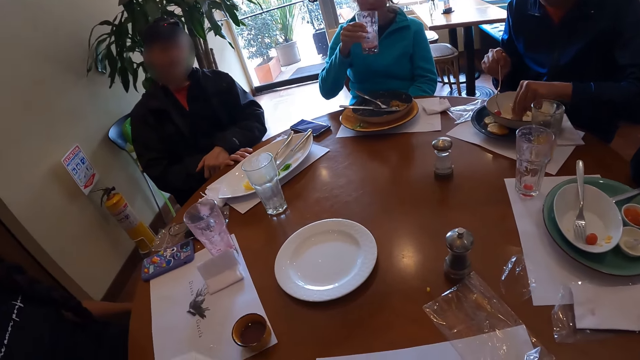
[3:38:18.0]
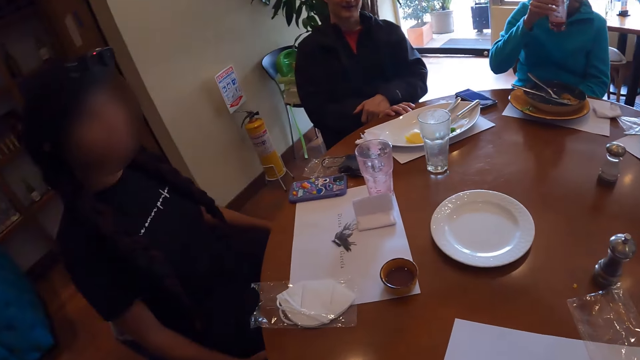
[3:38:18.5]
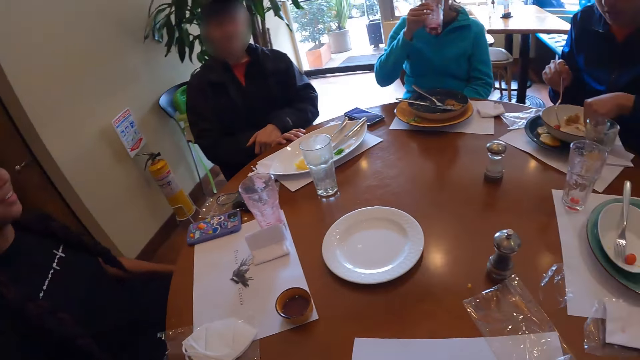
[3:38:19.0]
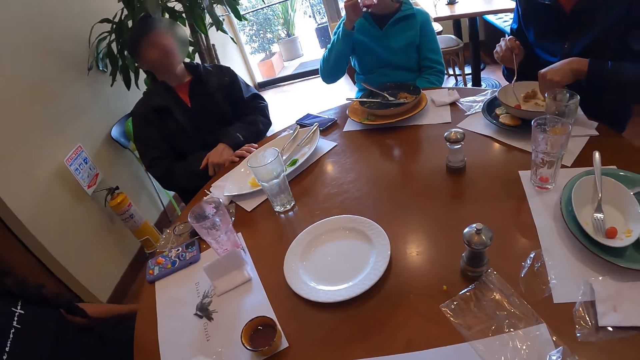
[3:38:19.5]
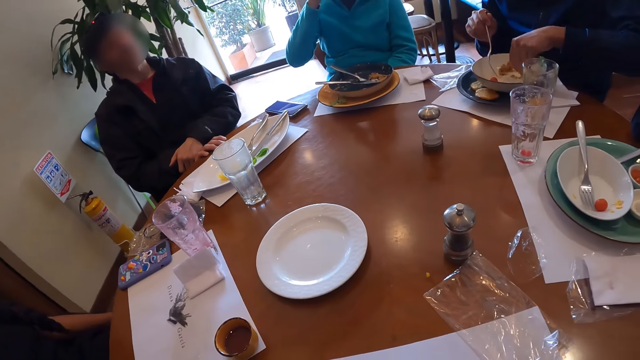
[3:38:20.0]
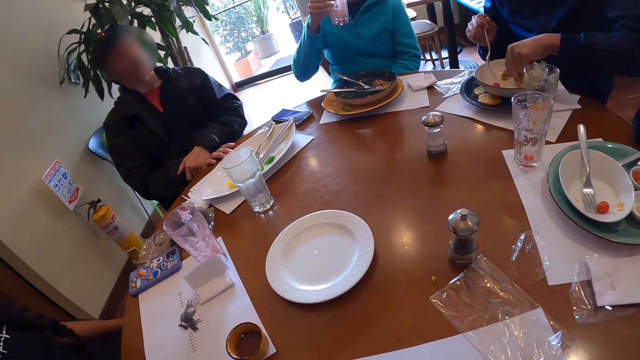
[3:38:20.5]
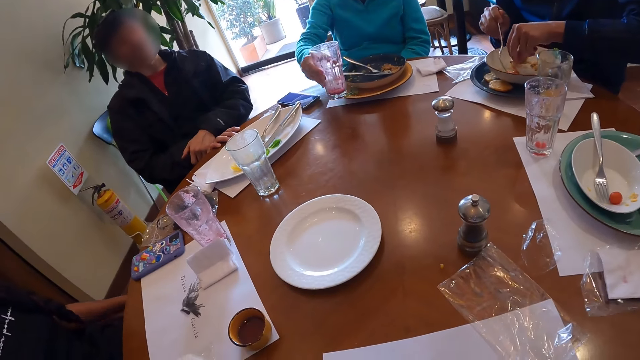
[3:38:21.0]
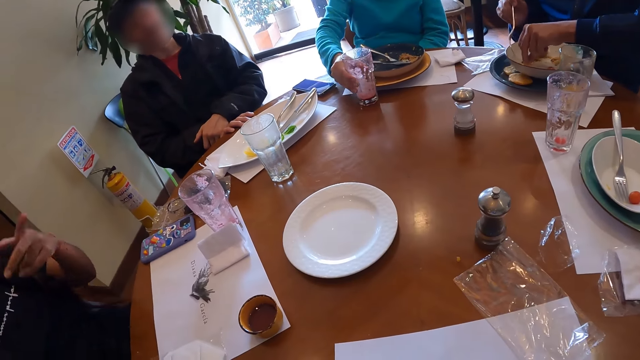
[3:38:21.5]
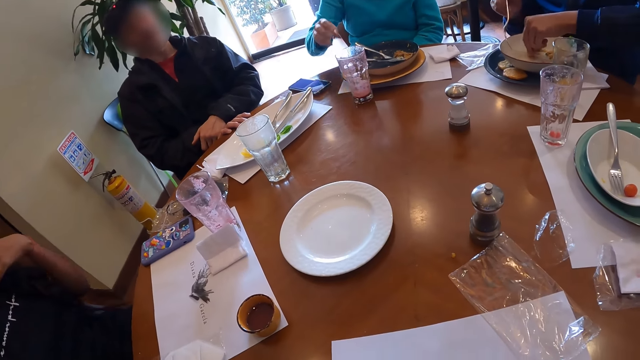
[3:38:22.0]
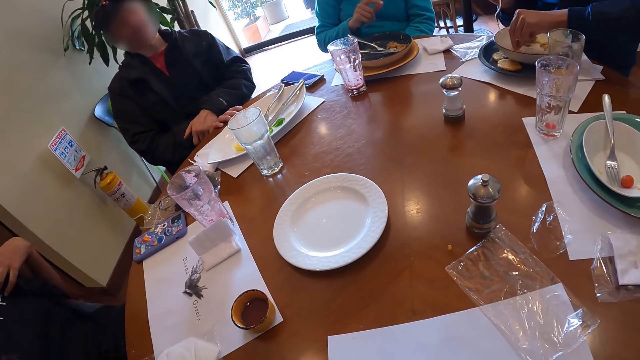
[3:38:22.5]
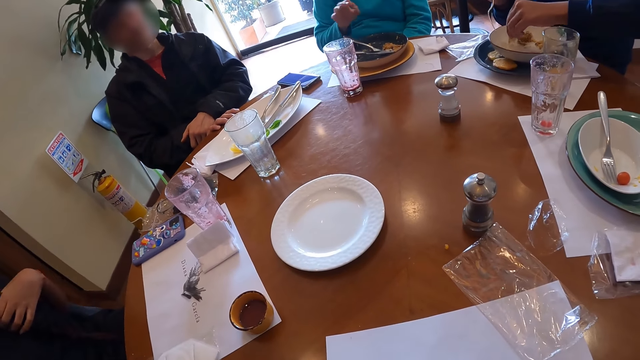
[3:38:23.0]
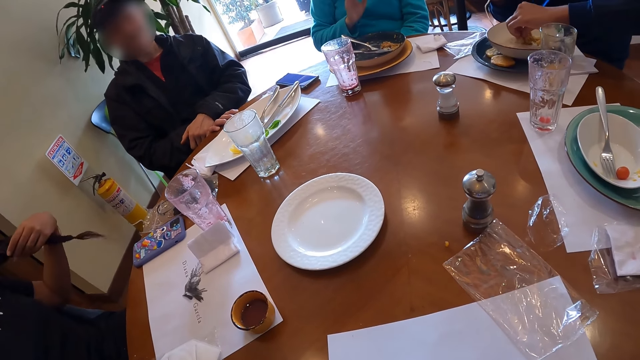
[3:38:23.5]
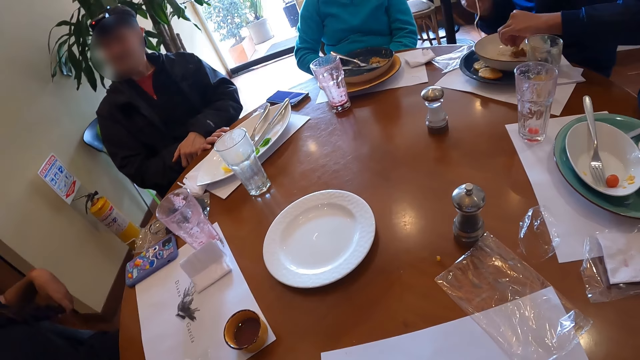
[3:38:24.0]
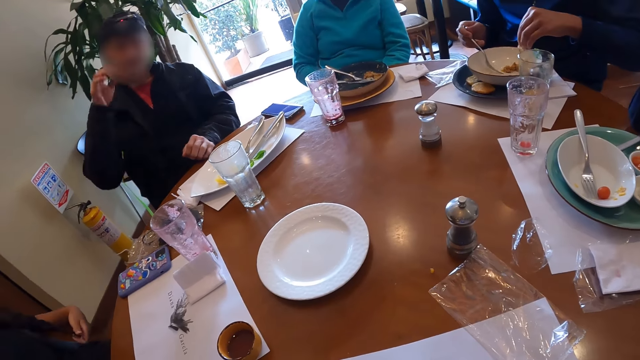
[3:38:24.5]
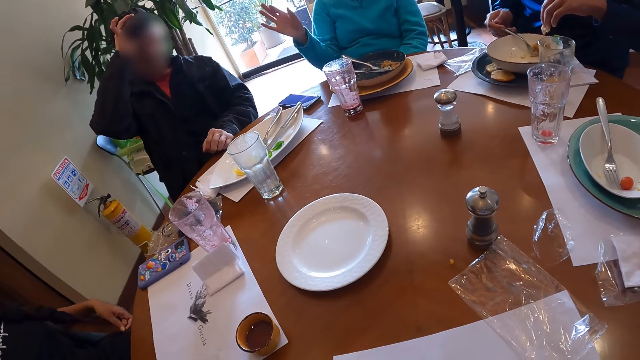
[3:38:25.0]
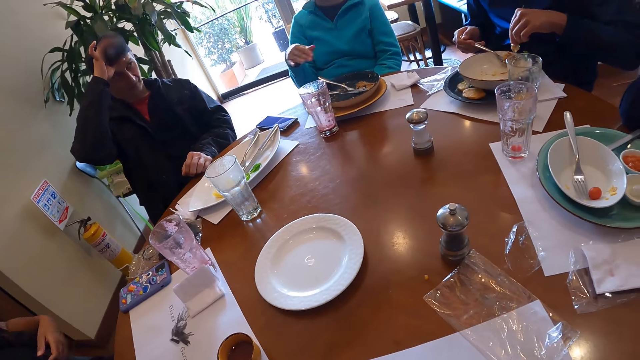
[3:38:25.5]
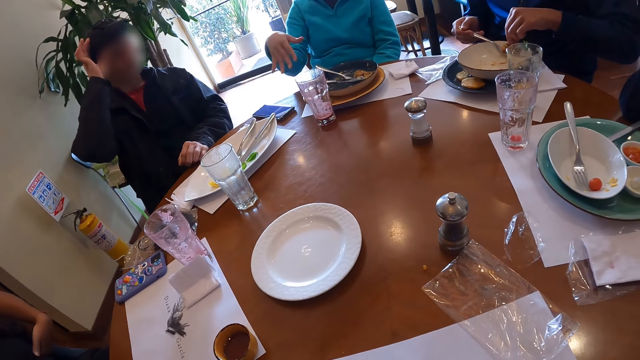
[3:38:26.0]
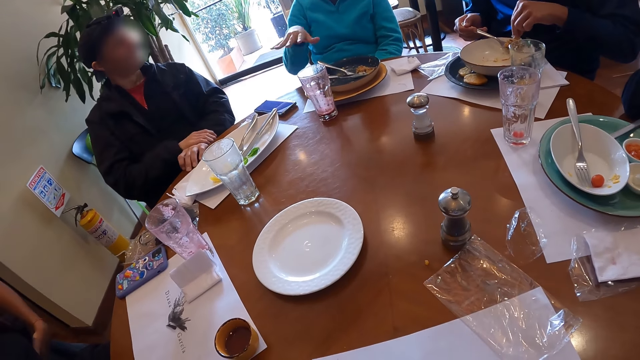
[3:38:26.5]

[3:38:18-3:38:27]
The woman drinks juice from the glass in her right hand. The woman drops the glass of juice on the table with her right hand. The man picks some rice from the plate with the fork in his right hand.

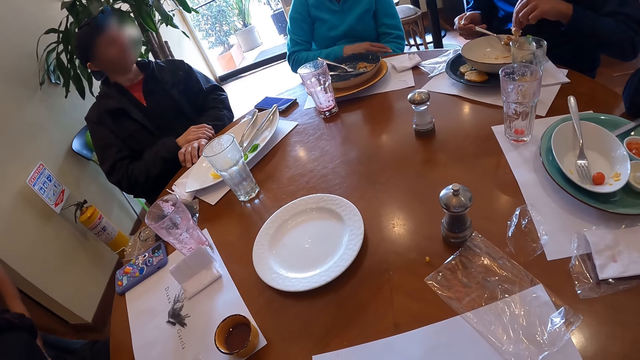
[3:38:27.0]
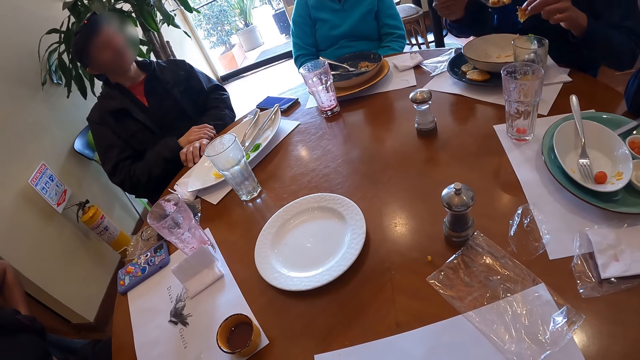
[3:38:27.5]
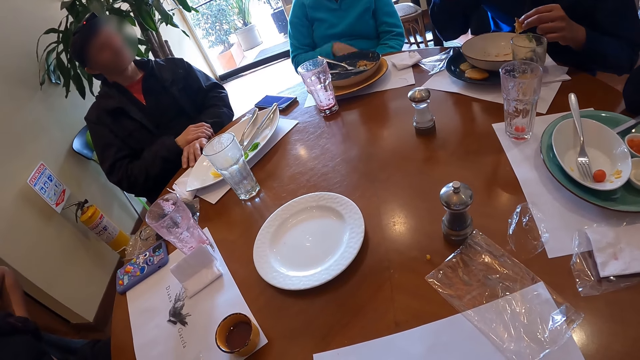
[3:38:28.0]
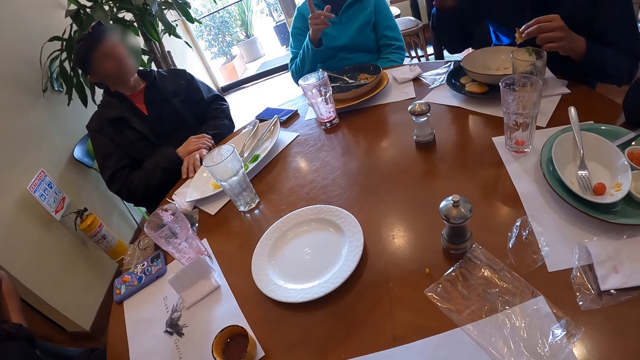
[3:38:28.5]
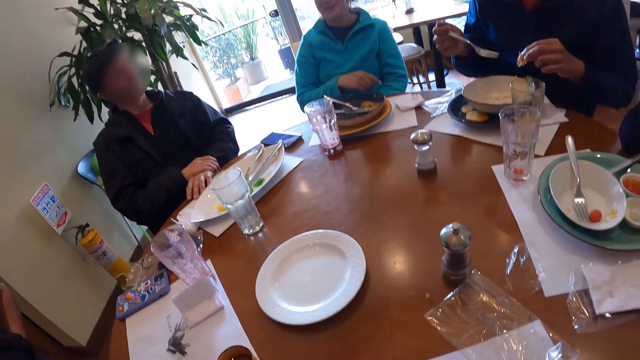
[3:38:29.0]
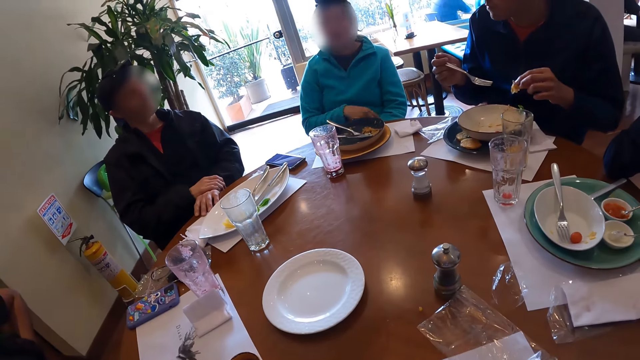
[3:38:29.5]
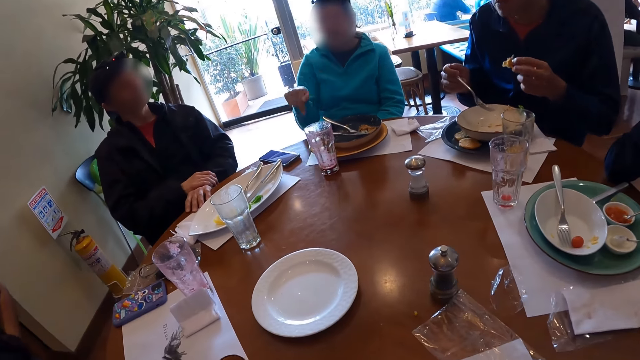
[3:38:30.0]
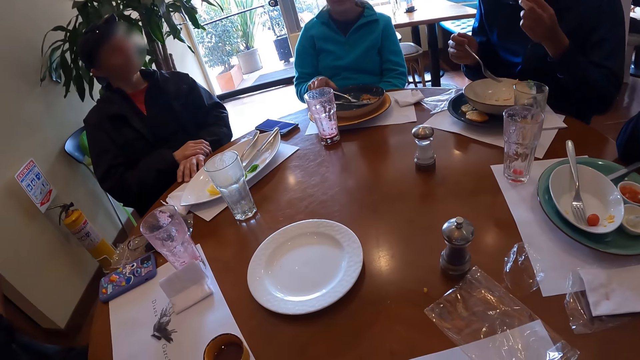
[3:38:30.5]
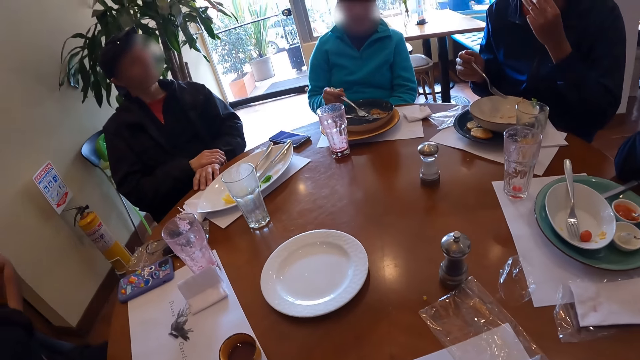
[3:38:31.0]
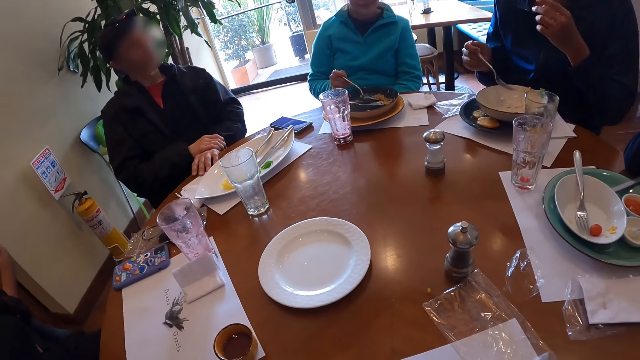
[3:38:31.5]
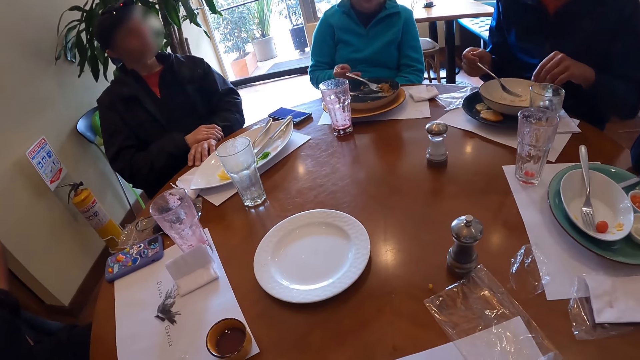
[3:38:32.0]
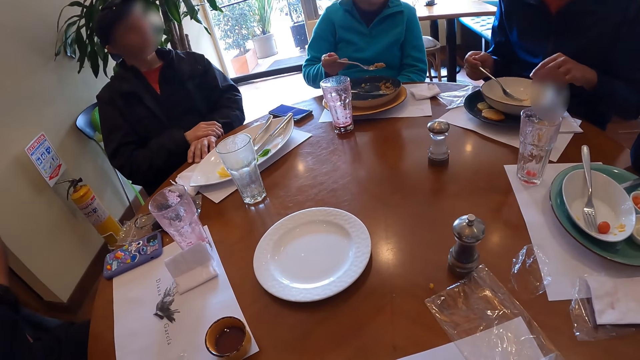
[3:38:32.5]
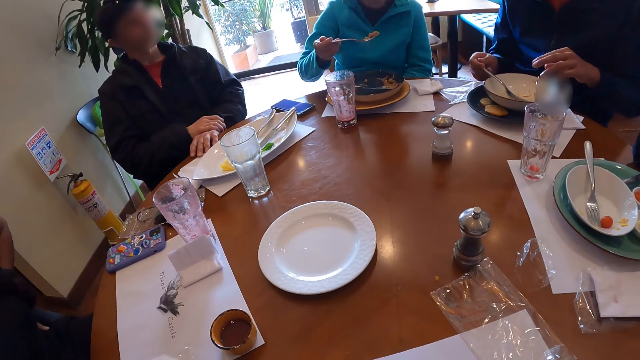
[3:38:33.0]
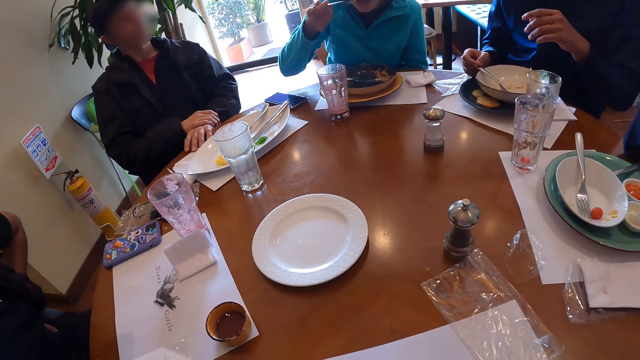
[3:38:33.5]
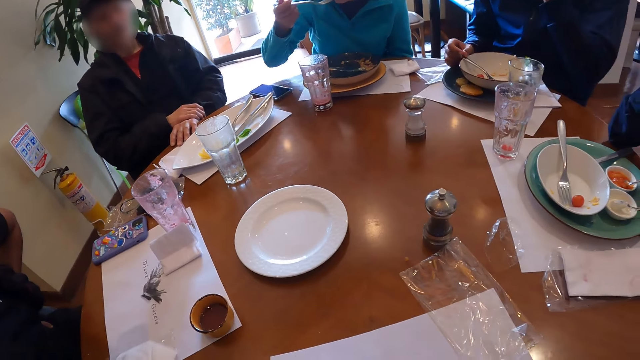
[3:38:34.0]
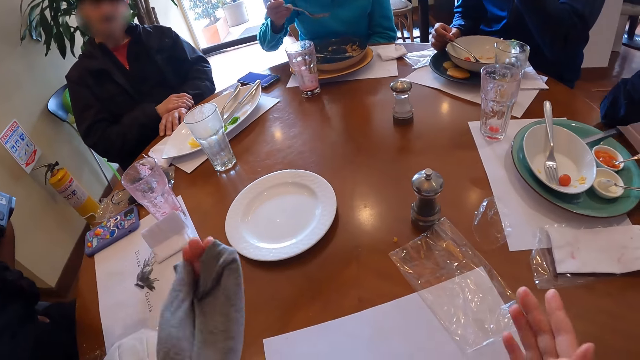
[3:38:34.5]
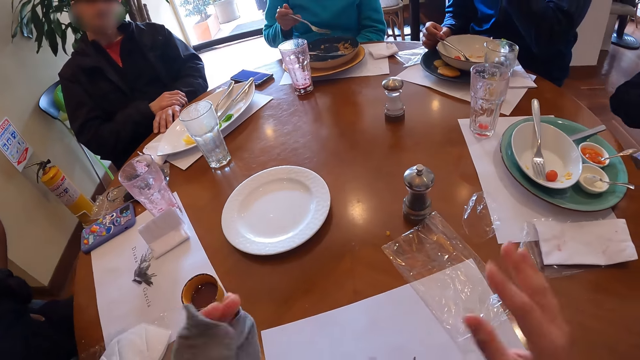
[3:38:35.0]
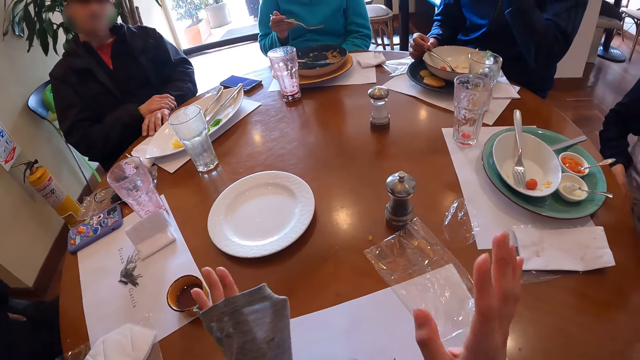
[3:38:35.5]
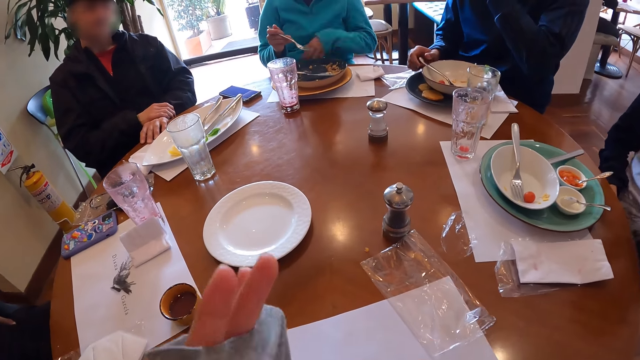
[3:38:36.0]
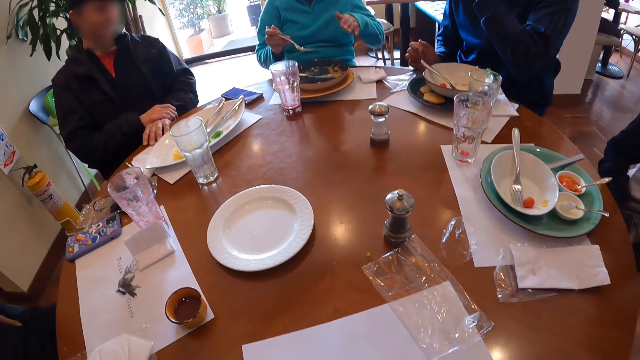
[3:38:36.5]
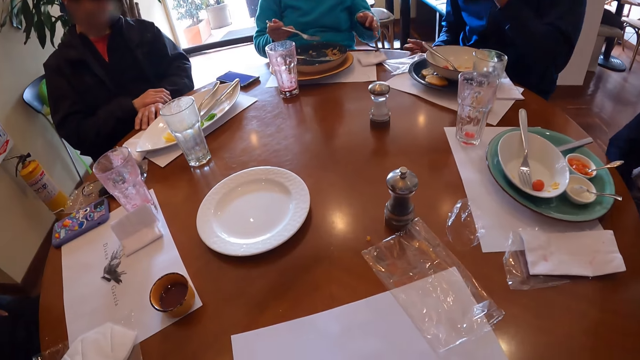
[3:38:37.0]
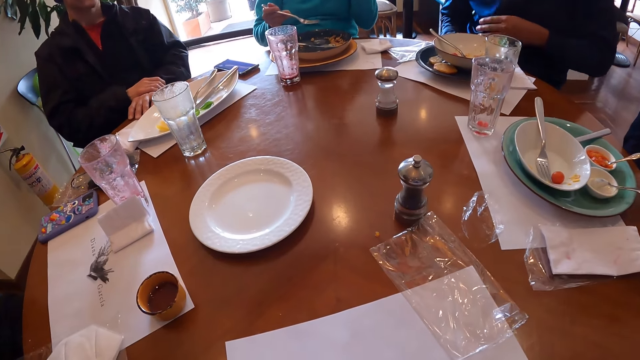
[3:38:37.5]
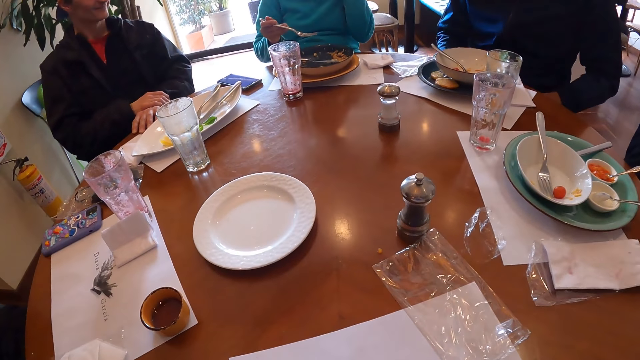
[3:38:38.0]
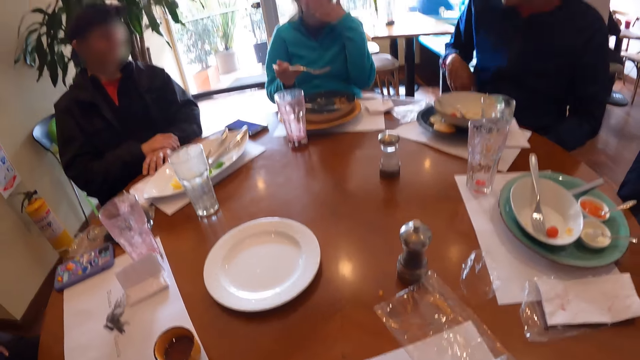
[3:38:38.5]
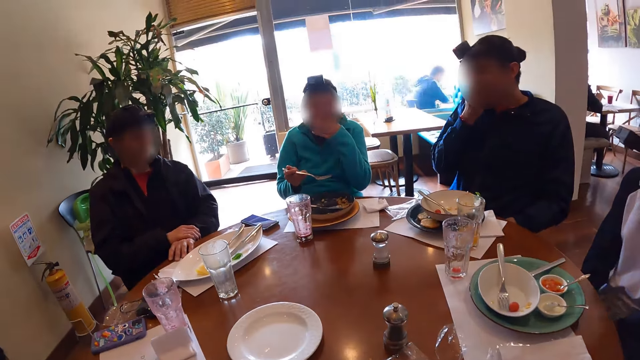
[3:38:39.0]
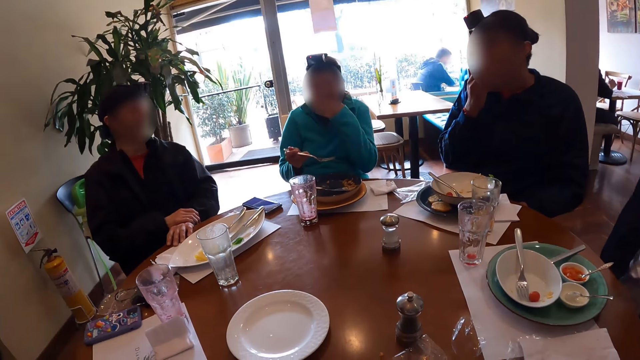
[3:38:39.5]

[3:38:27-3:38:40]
The man eats the rice with the fork in his right hand. The woman picks some rice from the plate with the fork in her right hand. The man eats the biscuit with his left hand. The man drops the fork on the plate with his right hand. The woman eats the rice with the fork in her right hand. The camera wearer gestures at another woman.
